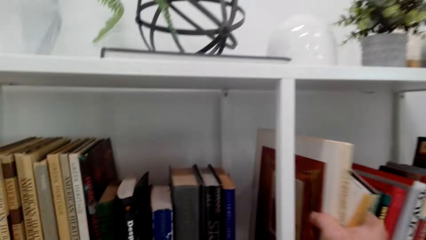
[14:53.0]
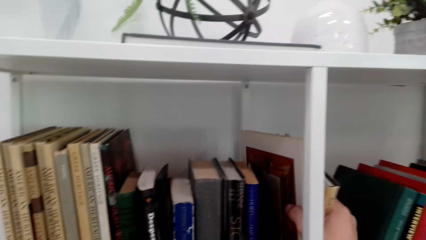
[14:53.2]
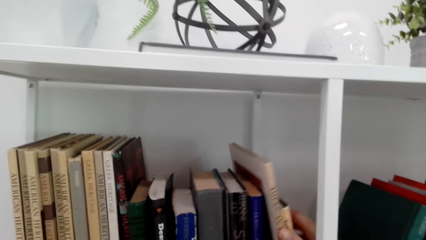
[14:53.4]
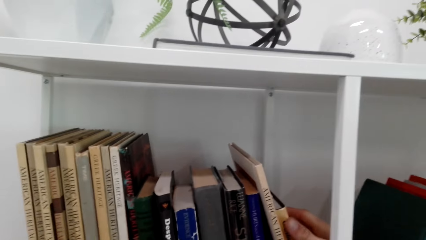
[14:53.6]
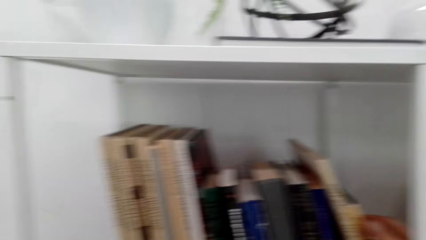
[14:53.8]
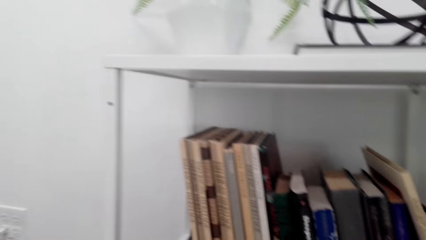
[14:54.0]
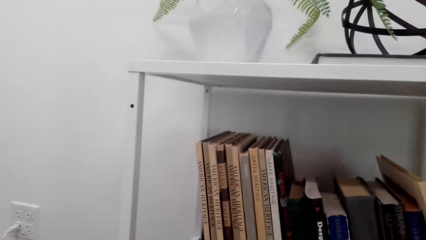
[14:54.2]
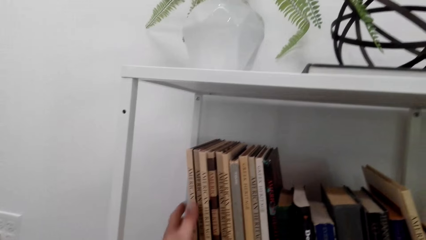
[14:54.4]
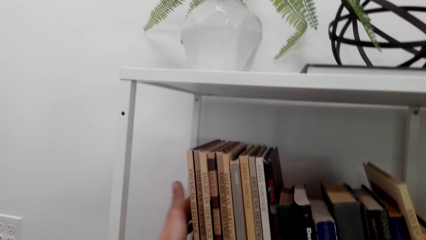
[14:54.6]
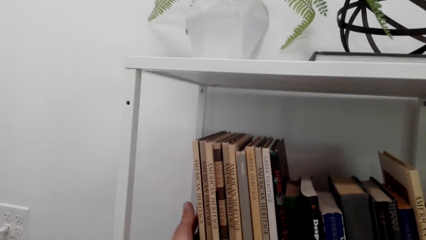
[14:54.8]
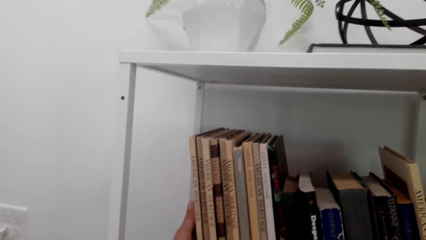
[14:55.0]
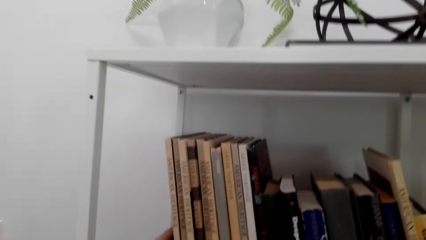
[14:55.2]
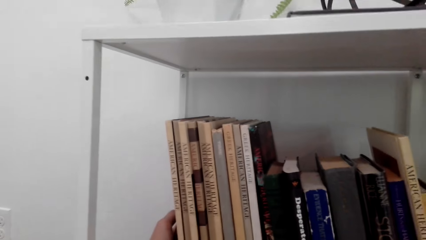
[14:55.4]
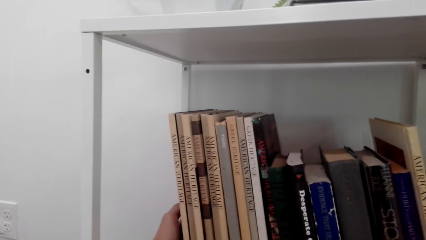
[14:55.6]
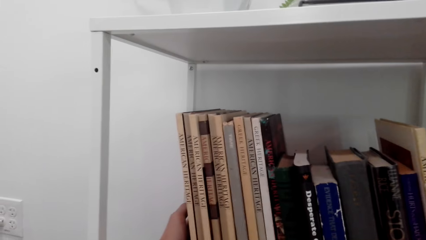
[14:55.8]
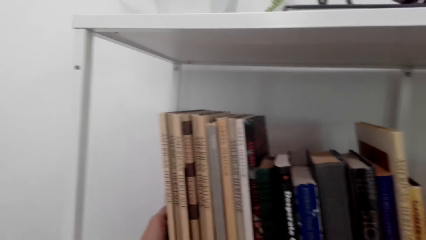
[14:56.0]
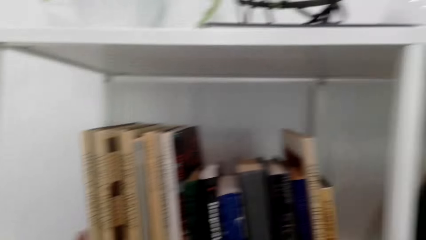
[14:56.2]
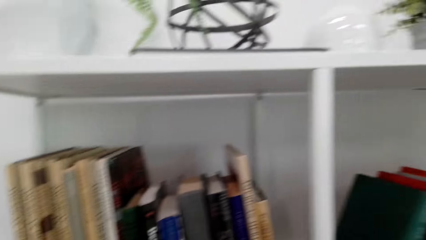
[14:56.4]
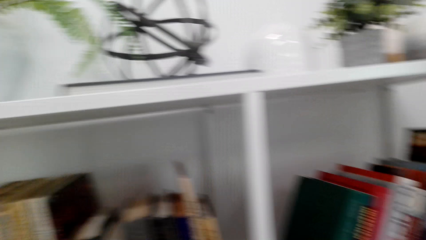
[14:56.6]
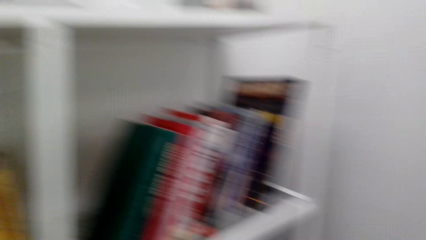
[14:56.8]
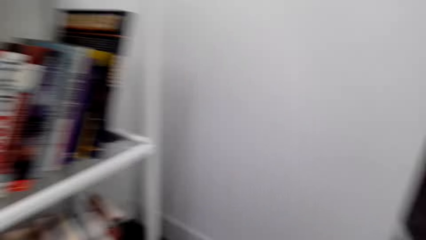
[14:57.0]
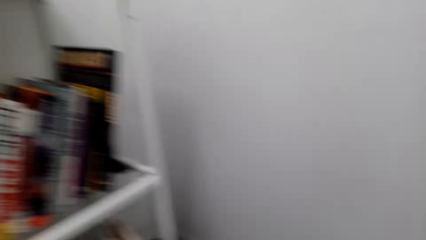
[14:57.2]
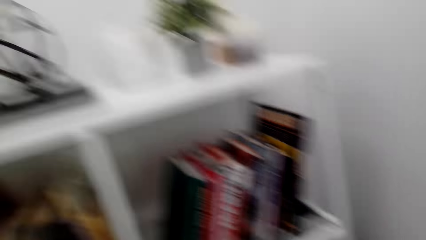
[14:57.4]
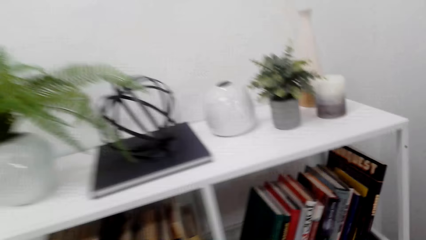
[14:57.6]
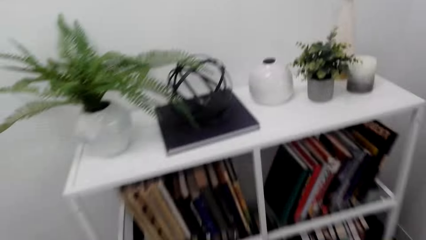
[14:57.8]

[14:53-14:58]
The camera wearer places other books on the bookshelf.

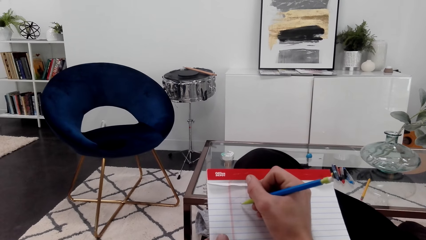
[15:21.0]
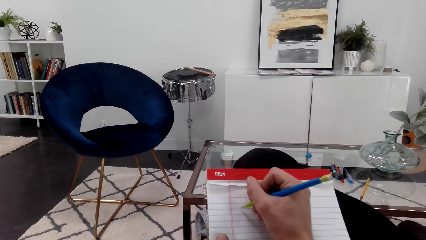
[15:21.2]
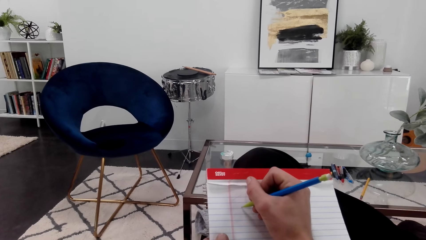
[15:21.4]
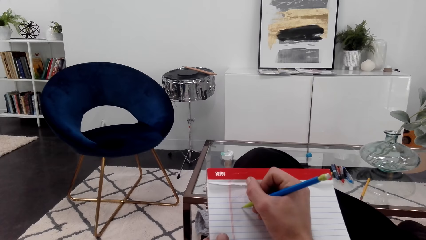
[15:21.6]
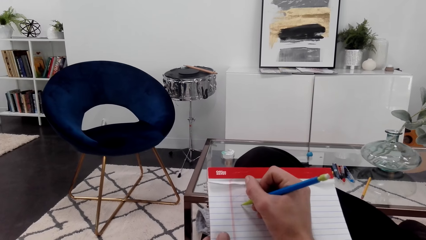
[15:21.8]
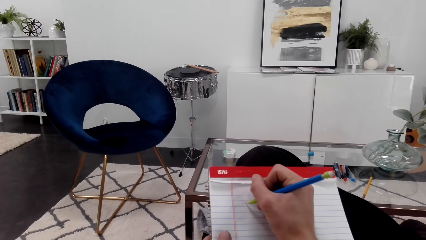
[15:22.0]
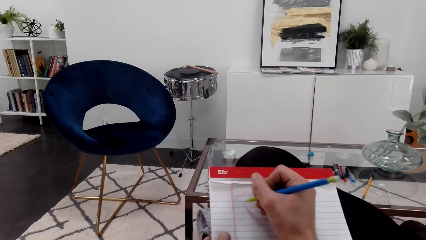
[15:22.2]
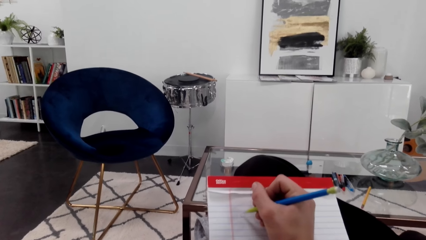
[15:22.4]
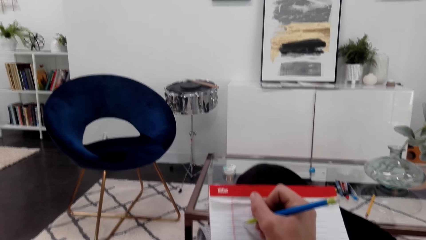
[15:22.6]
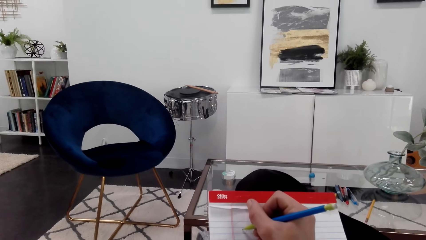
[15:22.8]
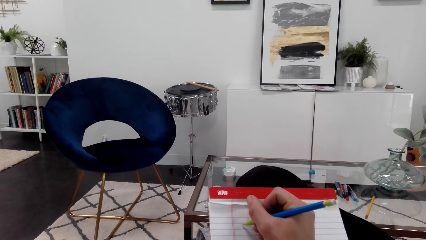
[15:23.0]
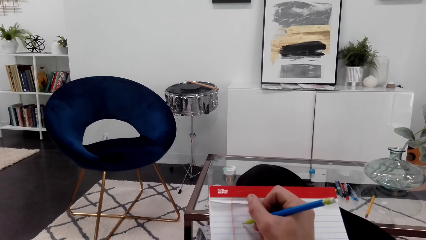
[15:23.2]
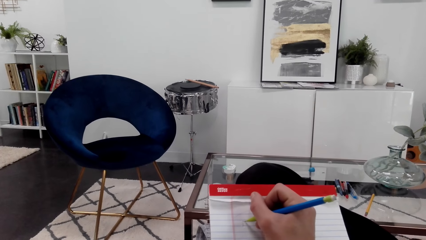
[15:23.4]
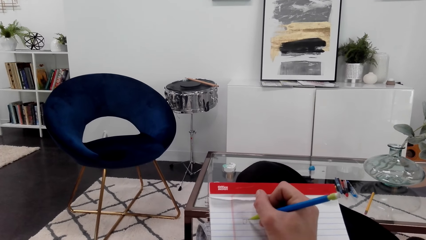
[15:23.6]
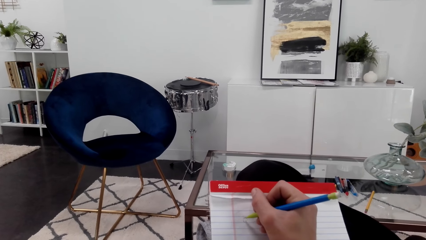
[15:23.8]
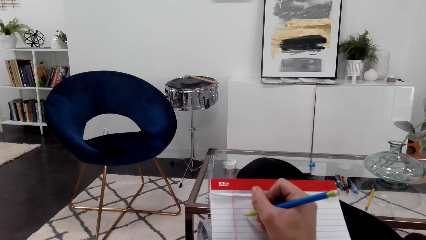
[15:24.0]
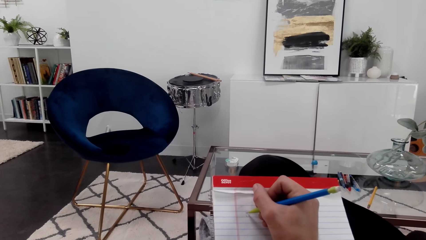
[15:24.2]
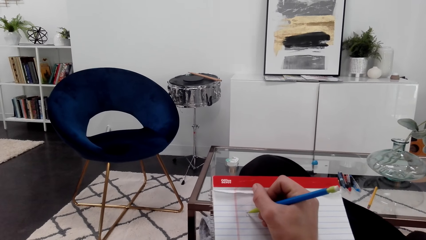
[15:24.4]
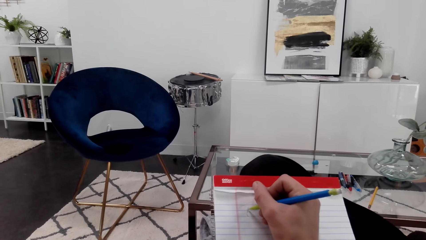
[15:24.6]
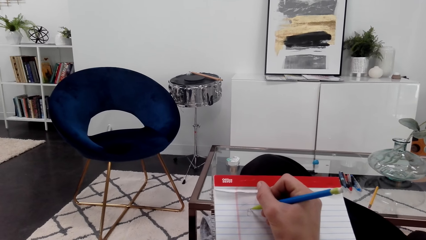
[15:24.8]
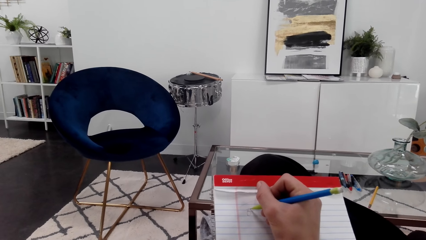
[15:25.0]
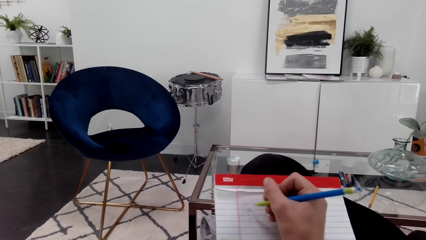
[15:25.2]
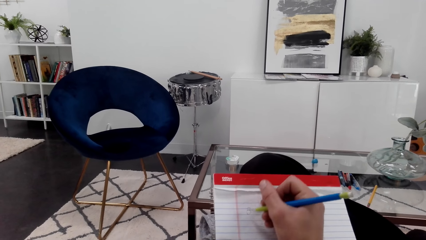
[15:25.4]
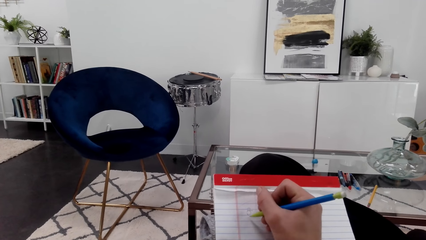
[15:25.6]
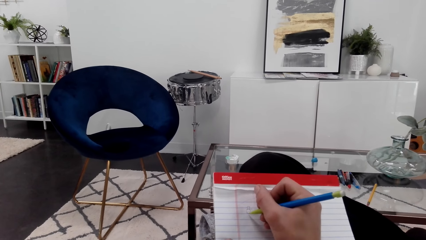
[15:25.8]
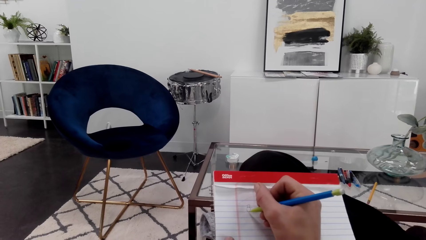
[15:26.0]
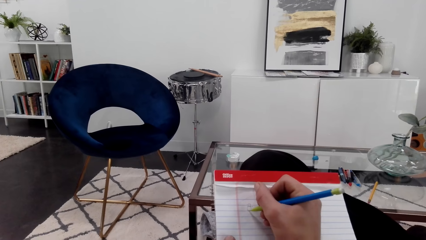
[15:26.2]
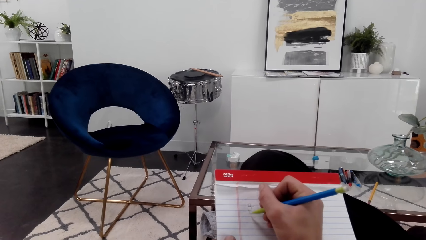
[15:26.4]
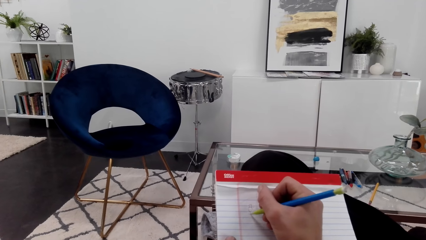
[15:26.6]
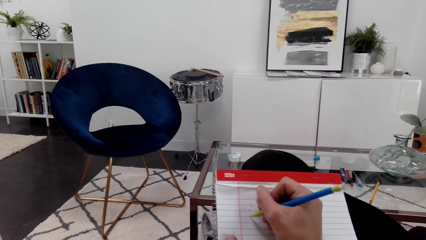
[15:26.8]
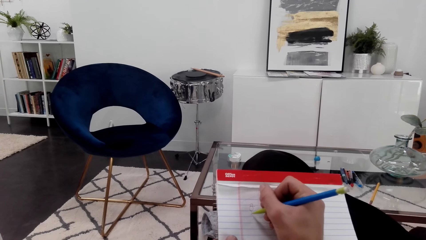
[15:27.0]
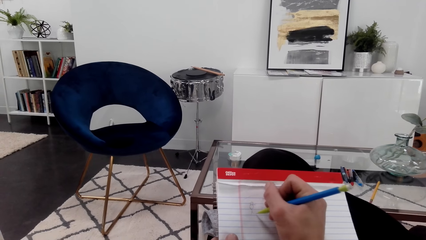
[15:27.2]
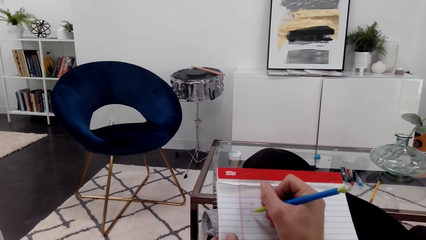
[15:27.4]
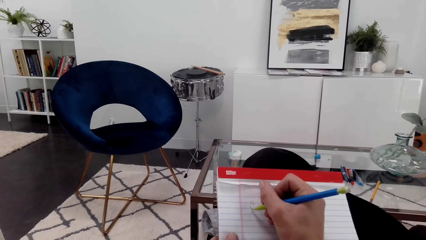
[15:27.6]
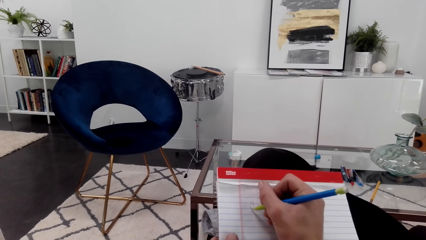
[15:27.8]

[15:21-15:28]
The camera wearer draws on the notepad.

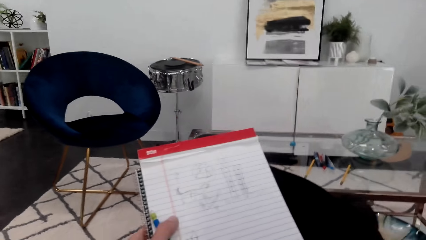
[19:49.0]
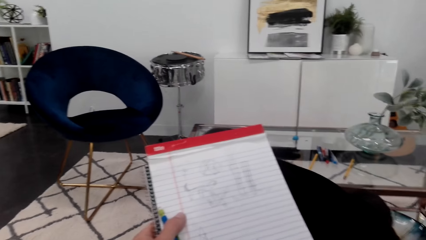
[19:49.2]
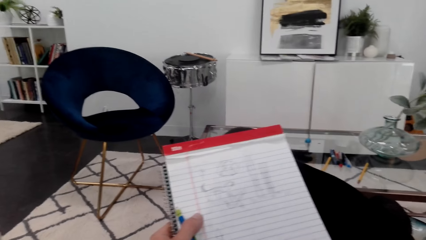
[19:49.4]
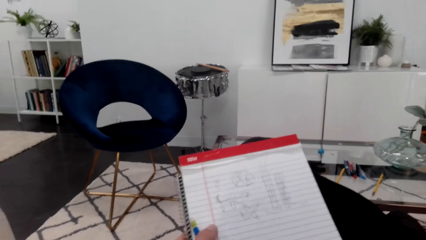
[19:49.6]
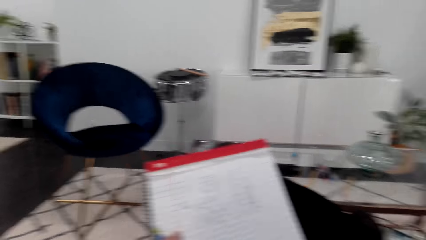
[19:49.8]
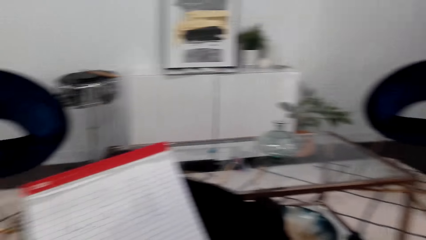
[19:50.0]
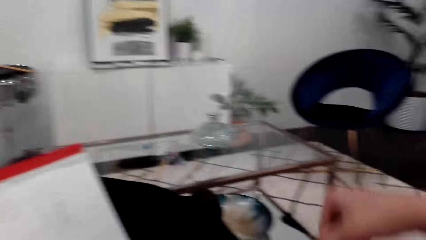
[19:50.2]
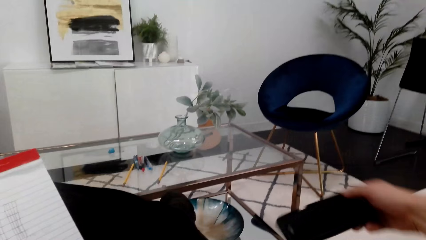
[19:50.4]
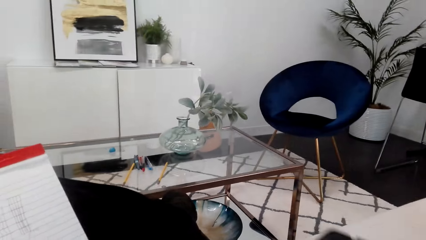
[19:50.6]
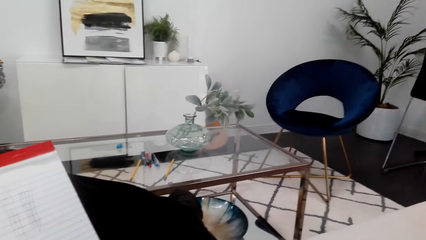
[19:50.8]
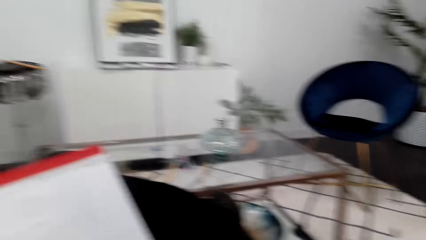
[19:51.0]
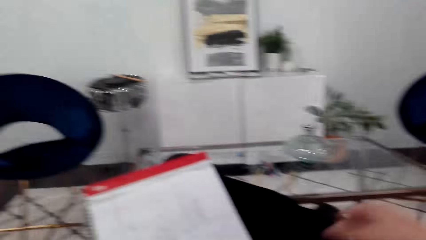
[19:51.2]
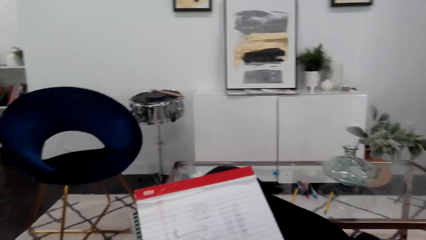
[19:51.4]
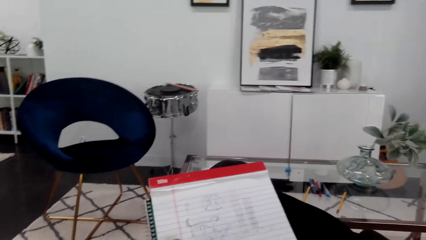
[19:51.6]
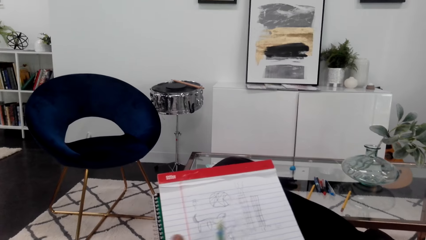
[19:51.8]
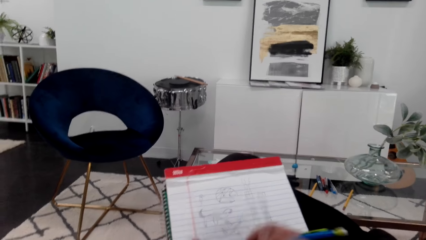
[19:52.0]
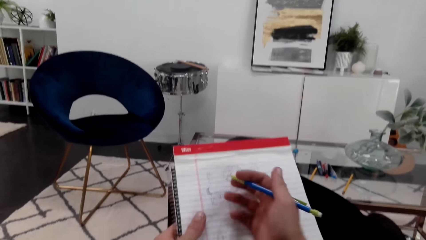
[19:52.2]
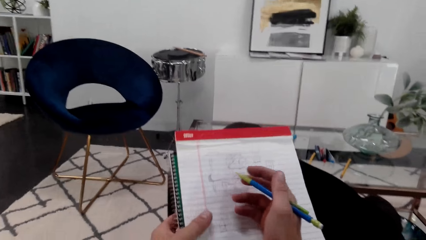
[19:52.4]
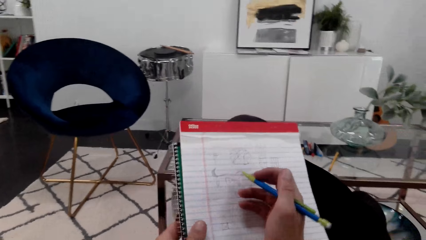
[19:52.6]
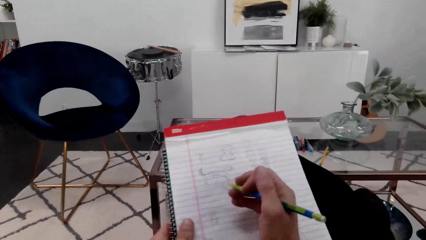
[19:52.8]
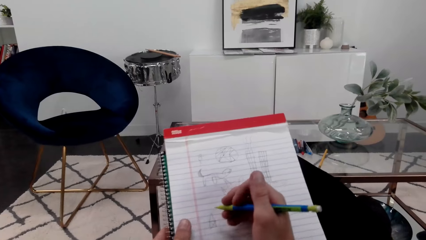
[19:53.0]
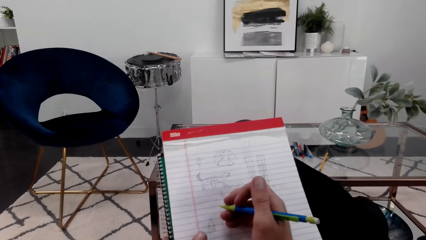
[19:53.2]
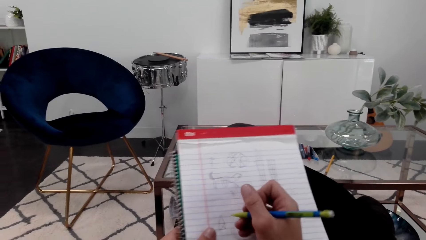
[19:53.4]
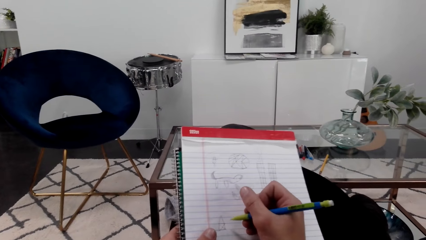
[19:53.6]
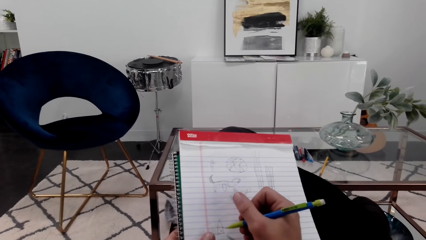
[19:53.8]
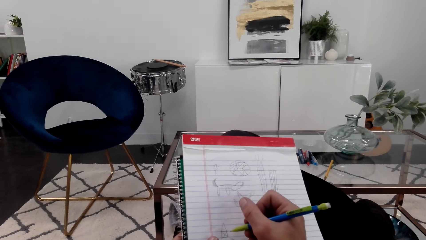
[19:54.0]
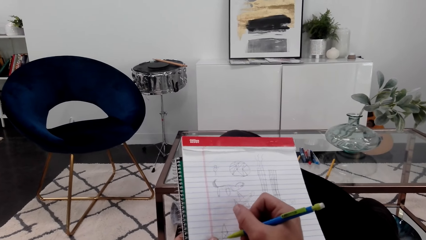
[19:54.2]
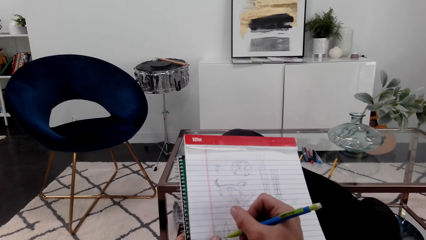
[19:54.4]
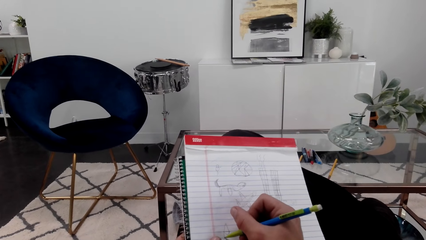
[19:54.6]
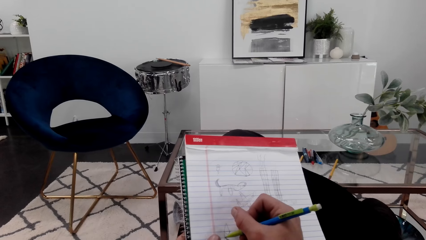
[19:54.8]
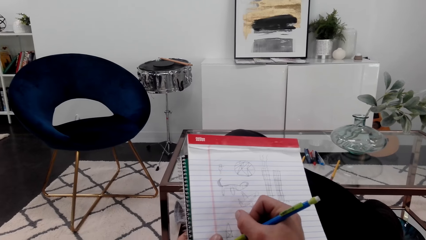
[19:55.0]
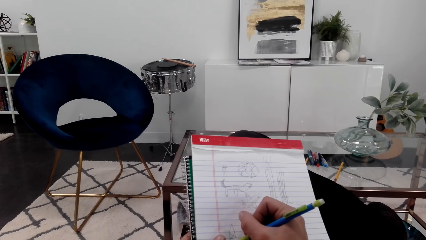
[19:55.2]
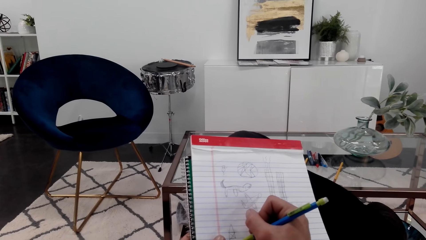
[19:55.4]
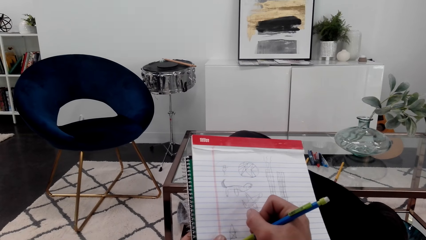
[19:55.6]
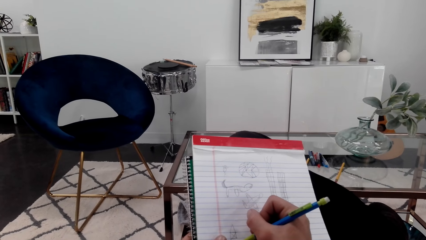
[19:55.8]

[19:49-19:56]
The camera wearer picks up a phone. They put the phone down. They draw on a notepad.
